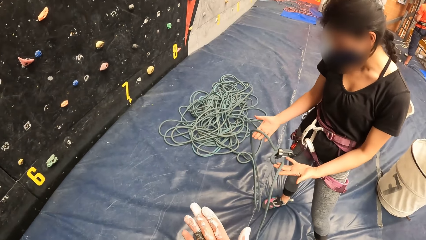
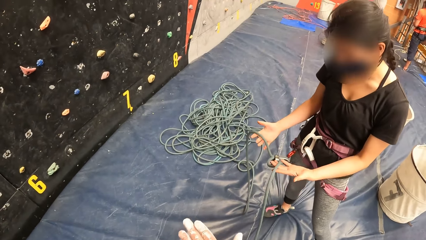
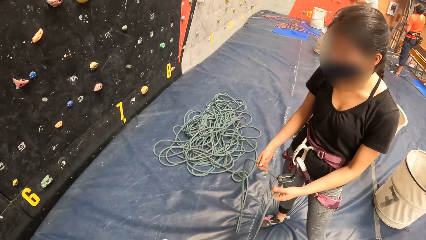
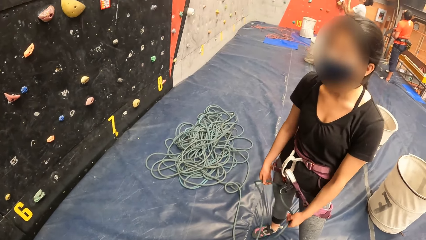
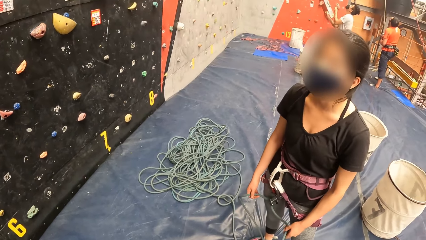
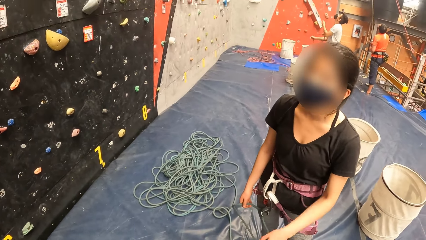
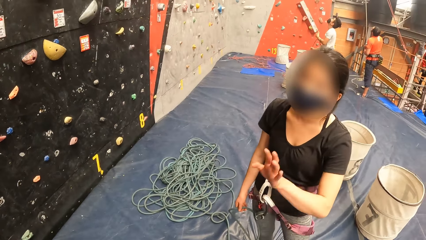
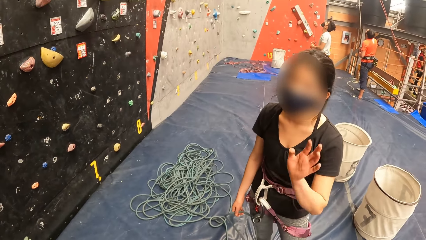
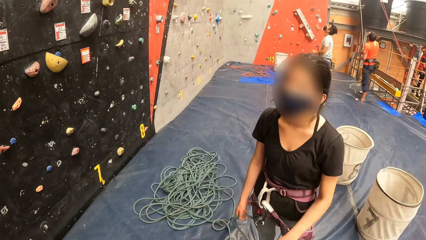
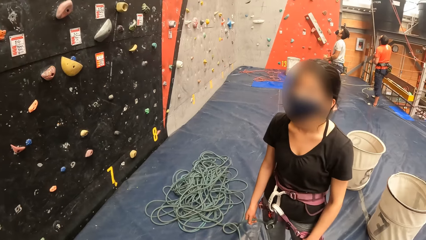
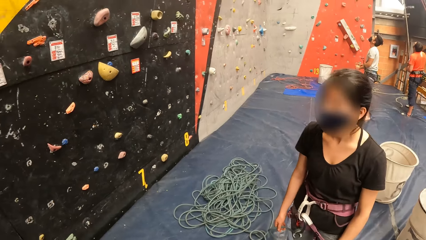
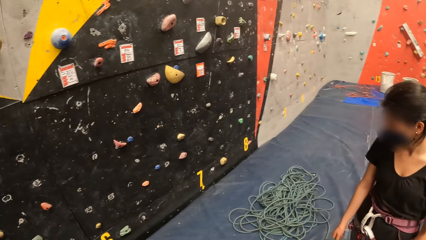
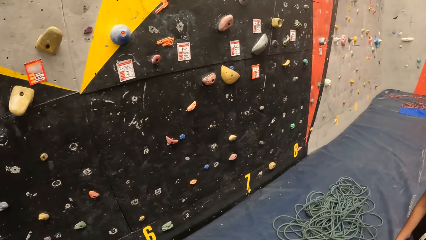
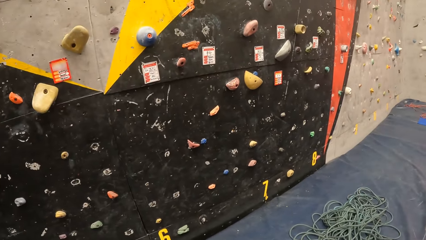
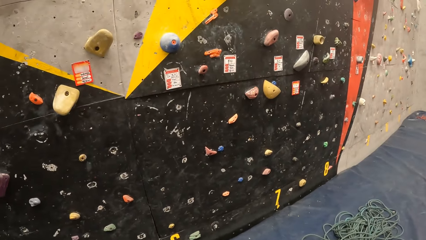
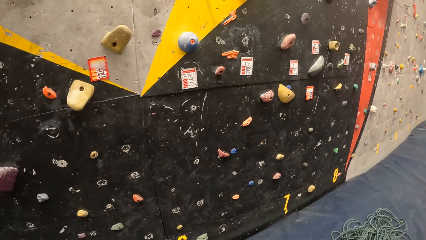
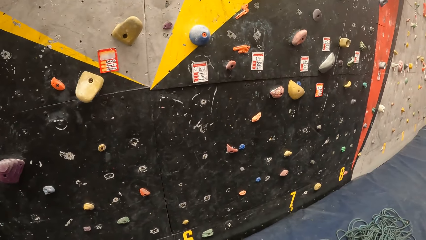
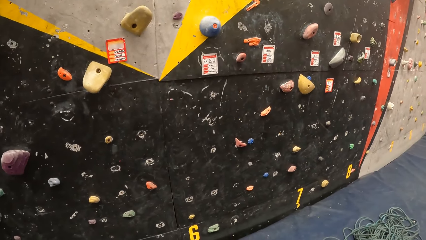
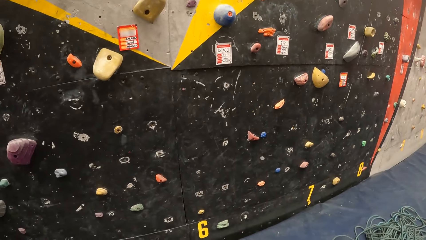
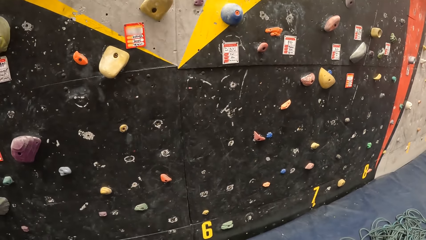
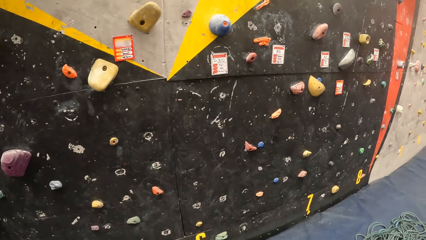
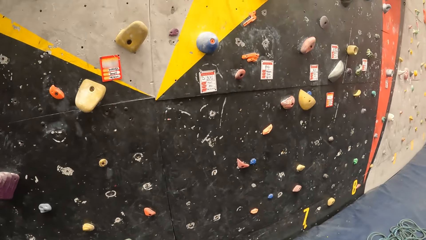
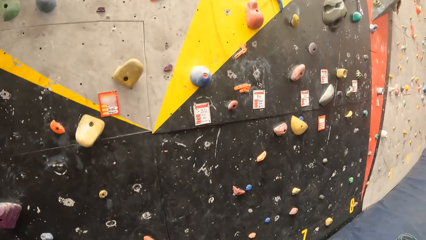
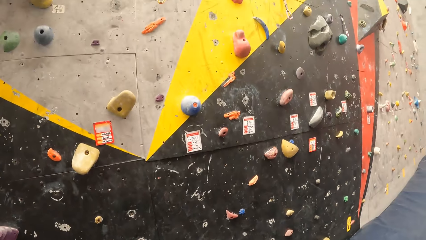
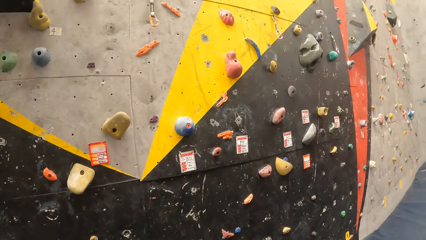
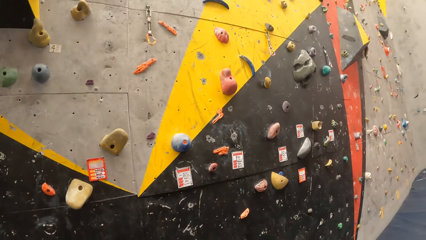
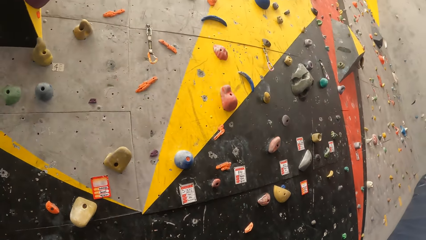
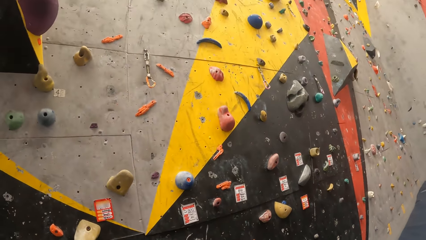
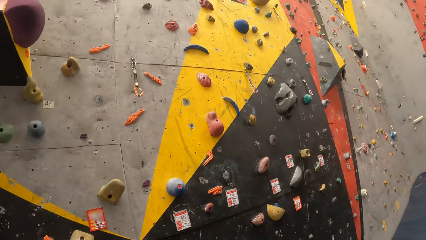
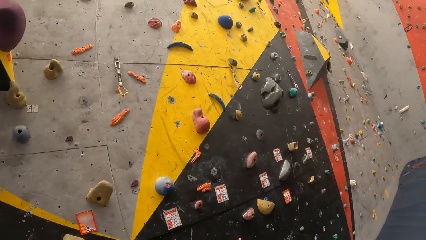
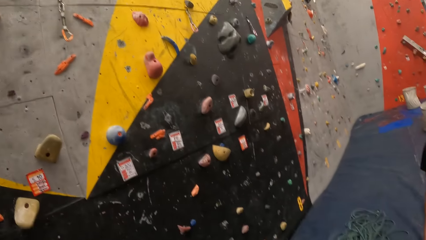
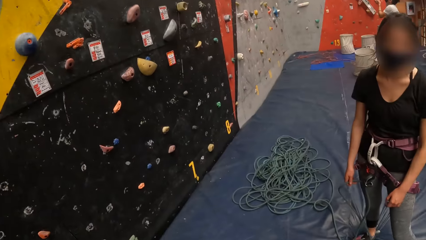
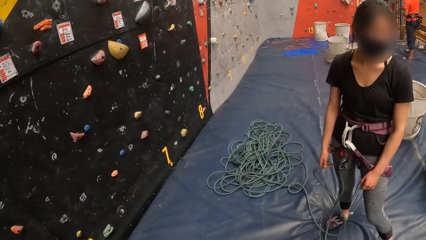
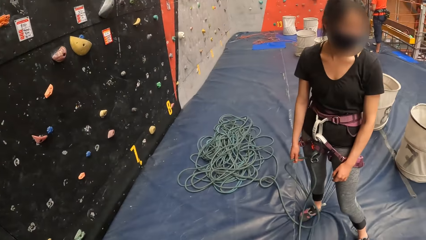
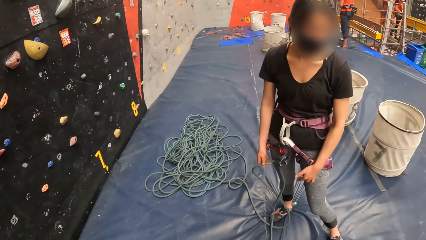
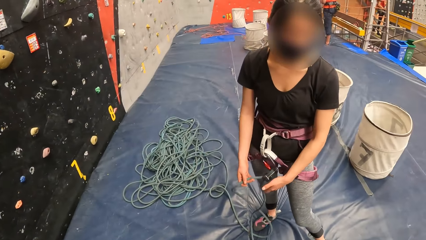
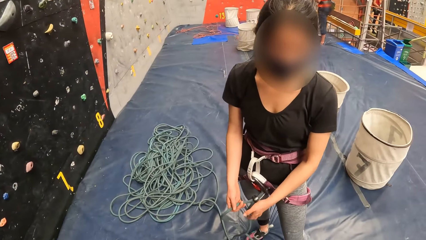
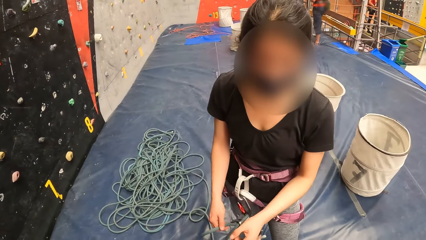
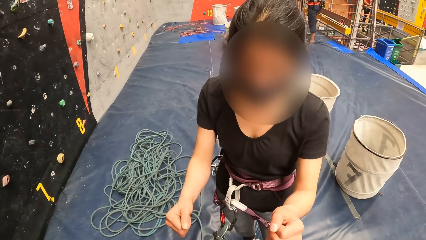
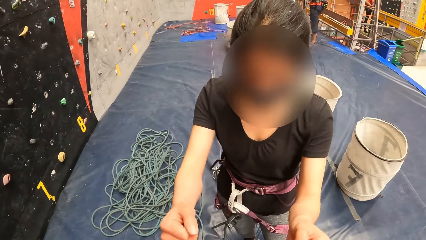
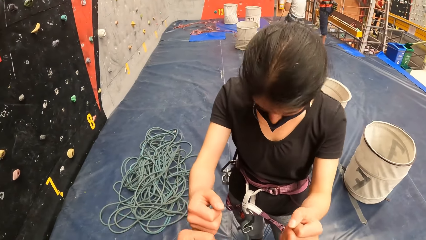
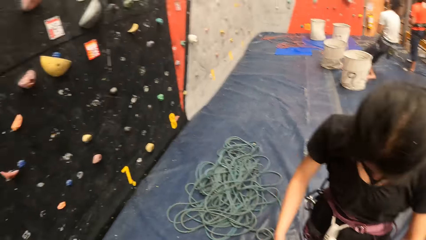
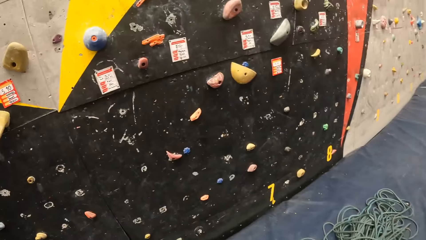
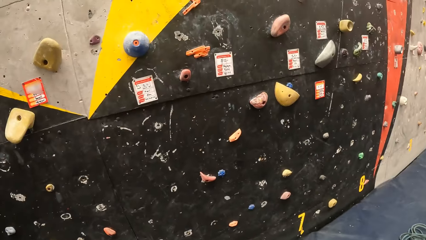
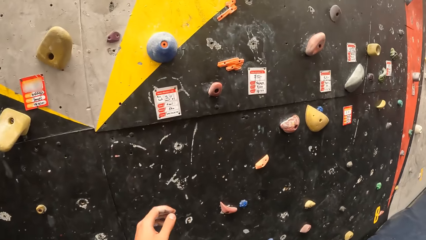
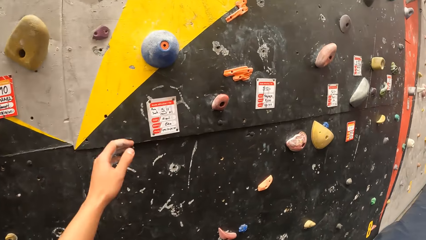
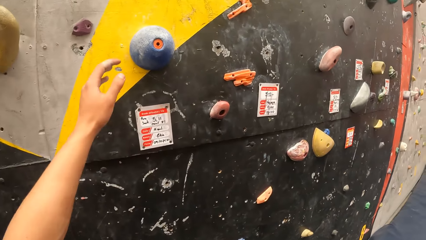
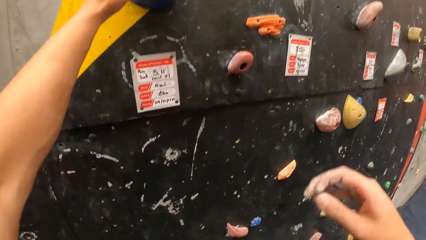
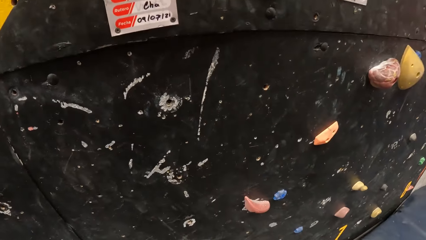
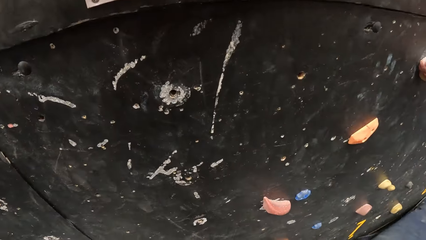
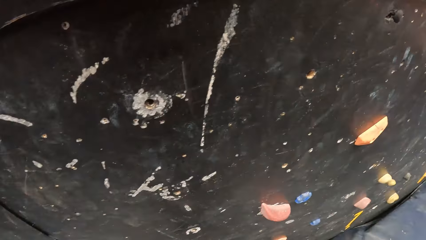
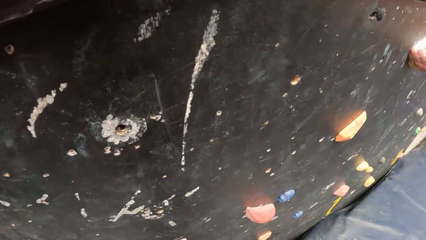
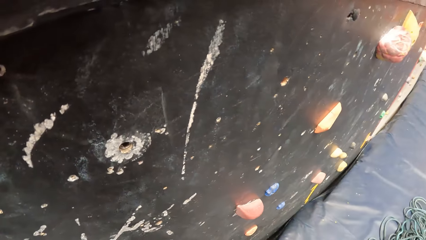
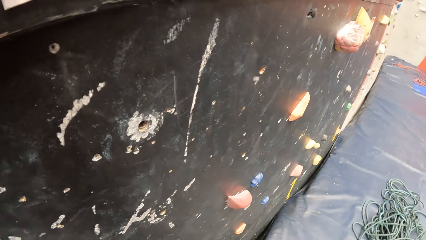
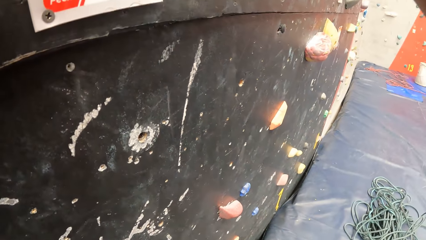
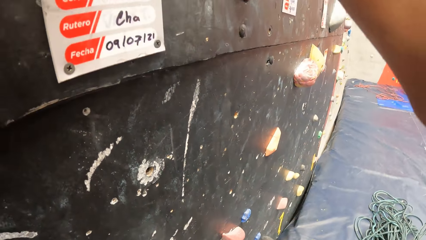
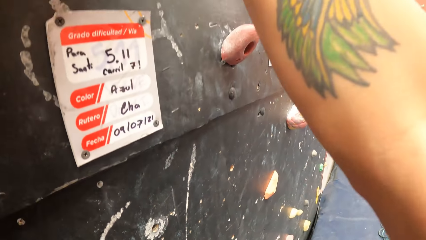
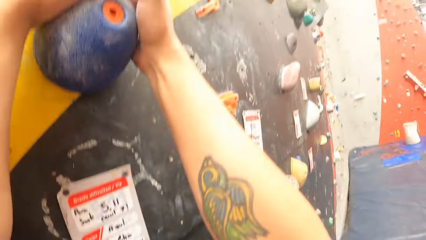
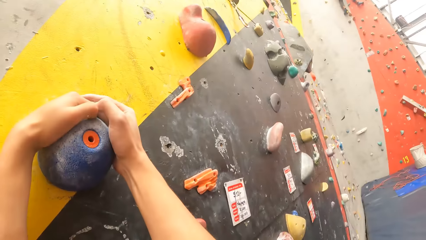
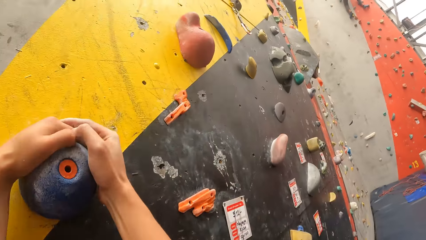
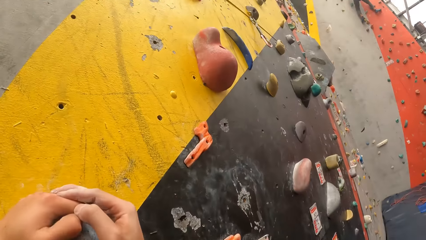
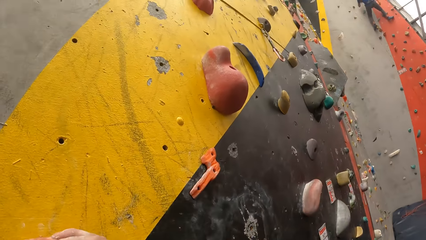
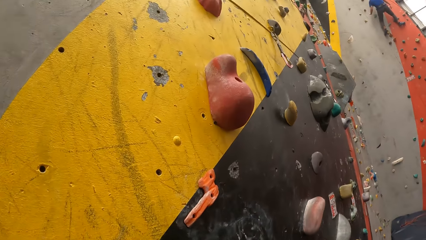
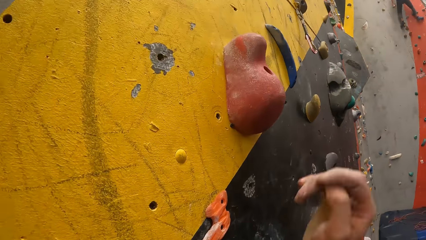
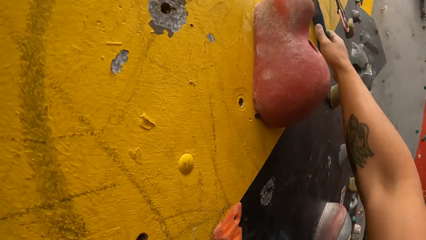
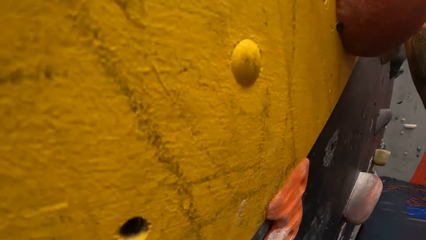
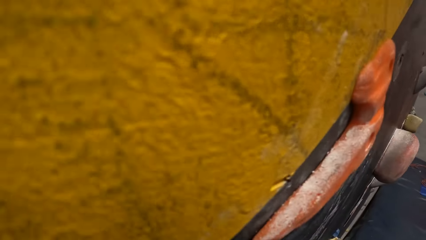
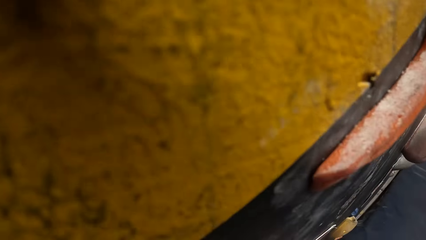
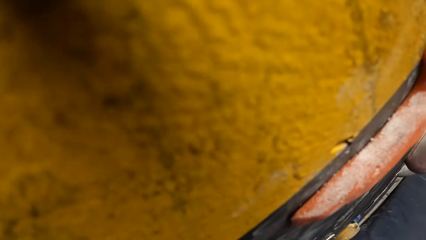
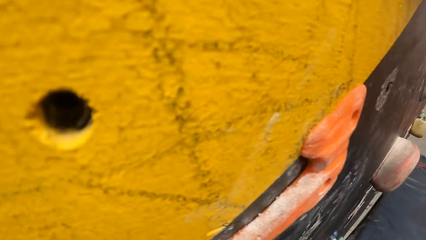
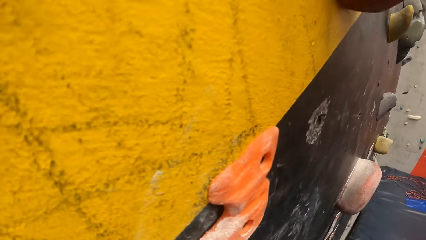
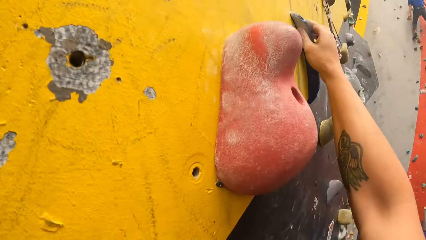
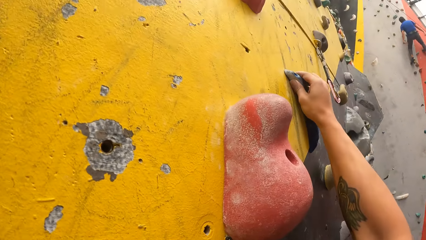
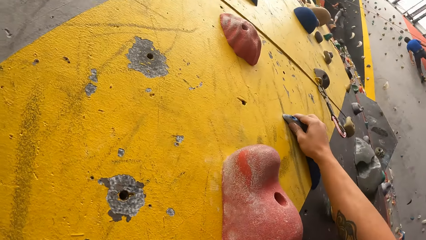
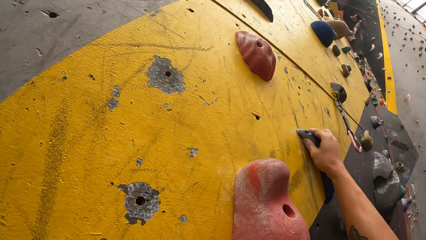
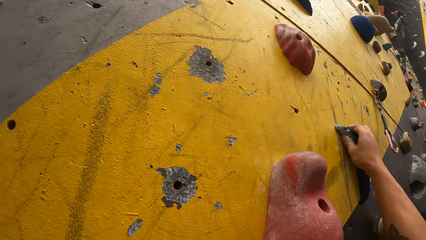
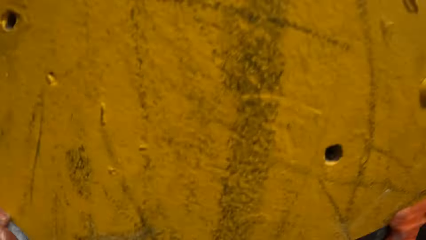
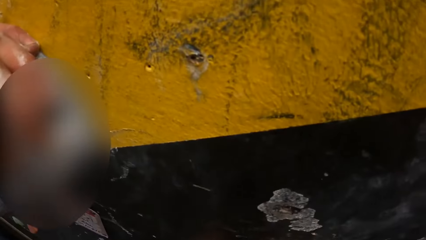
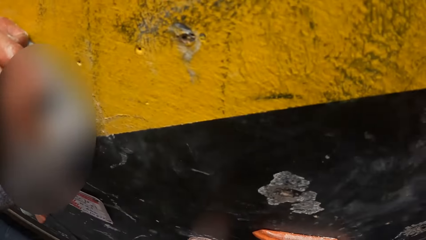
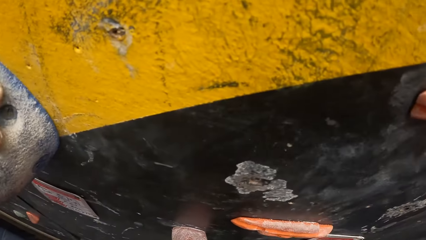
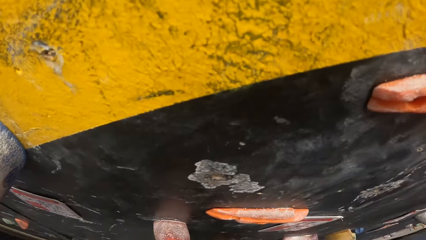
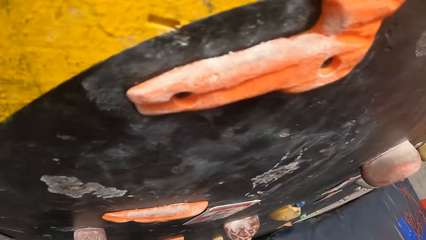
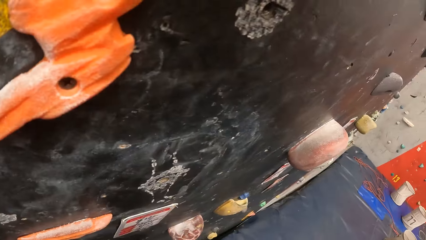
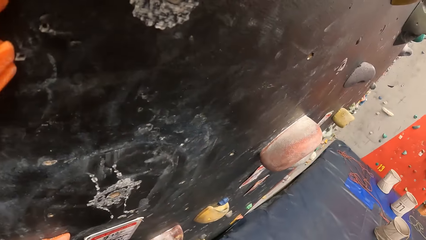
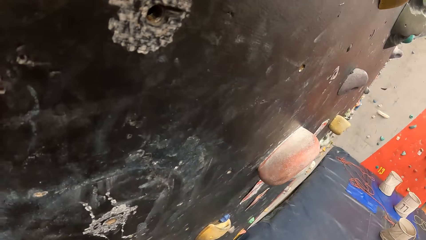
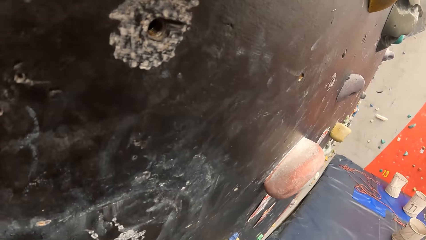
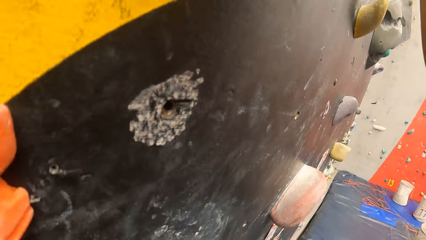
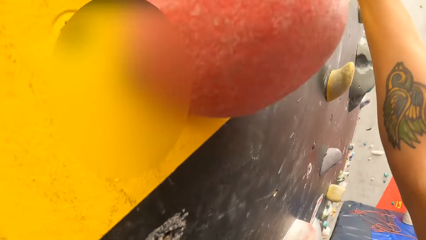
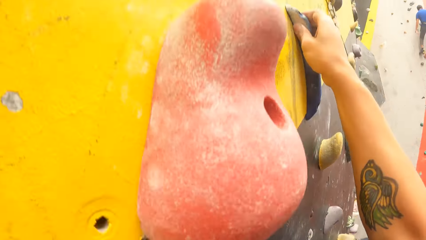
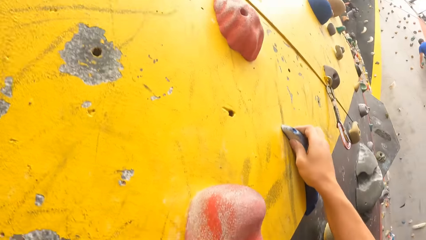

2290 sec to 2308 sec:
The woman looks at her hands. The woman converses with the camera wearer. The camera wearer looks around the wall. They look at the wall. The woman converses with the camera wearer again. The camera wearer holds on the wall. They climb on the wall.
